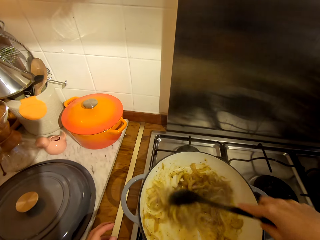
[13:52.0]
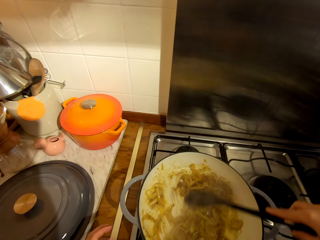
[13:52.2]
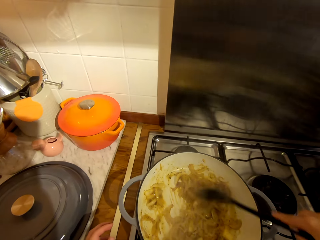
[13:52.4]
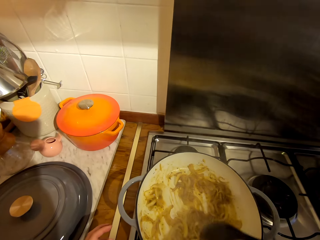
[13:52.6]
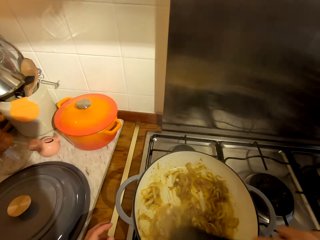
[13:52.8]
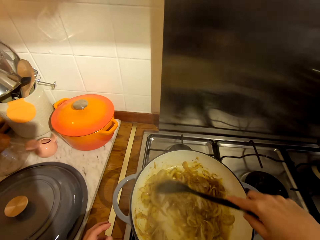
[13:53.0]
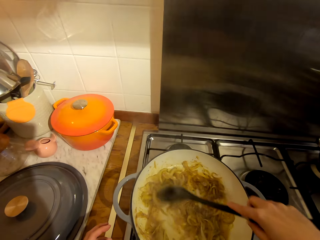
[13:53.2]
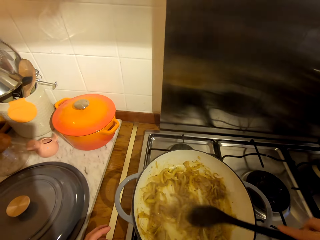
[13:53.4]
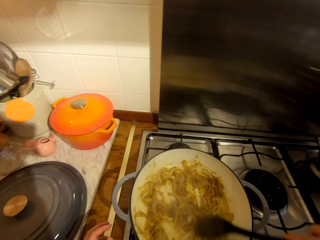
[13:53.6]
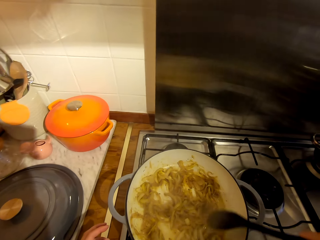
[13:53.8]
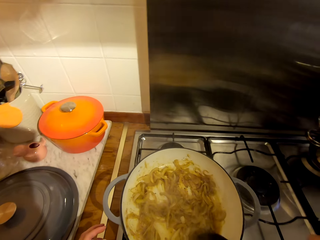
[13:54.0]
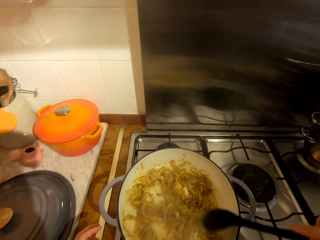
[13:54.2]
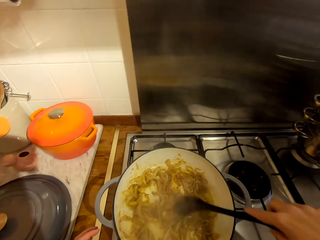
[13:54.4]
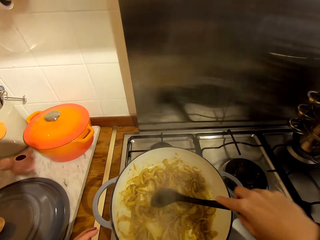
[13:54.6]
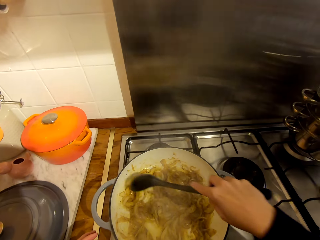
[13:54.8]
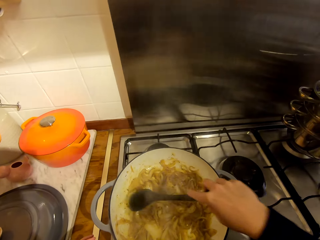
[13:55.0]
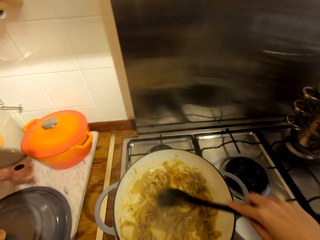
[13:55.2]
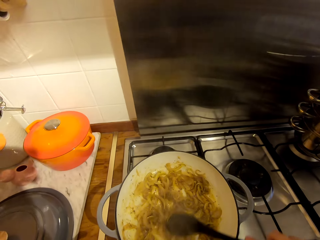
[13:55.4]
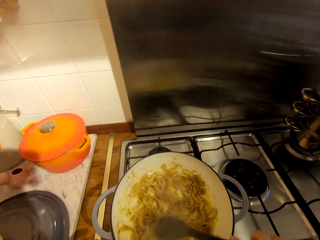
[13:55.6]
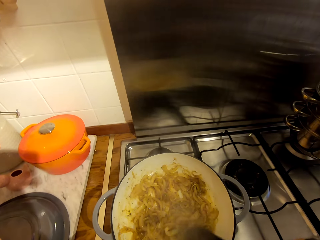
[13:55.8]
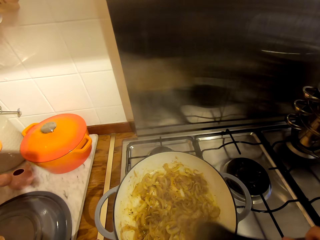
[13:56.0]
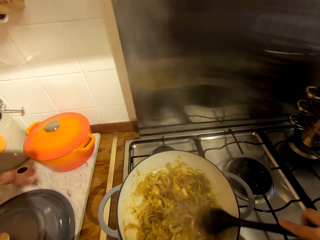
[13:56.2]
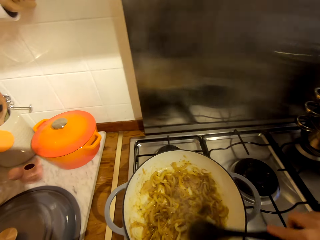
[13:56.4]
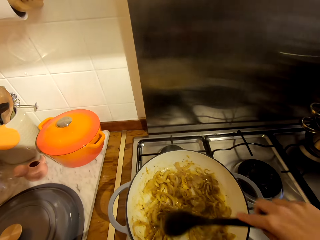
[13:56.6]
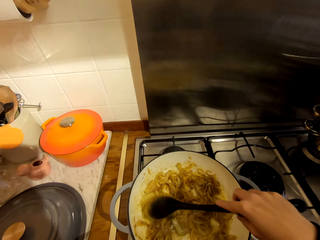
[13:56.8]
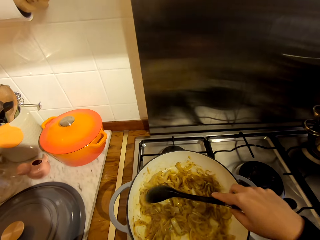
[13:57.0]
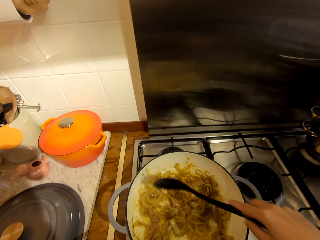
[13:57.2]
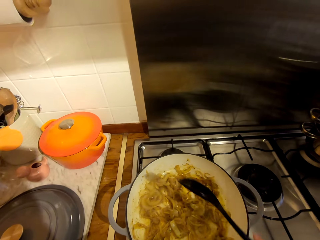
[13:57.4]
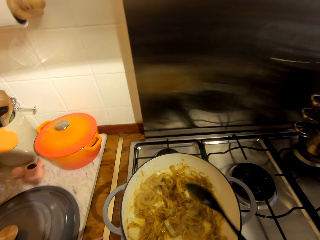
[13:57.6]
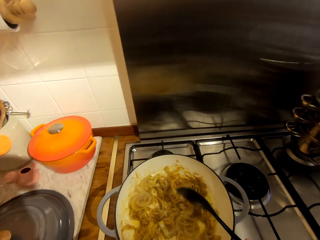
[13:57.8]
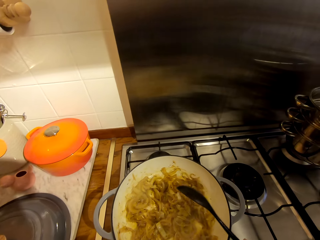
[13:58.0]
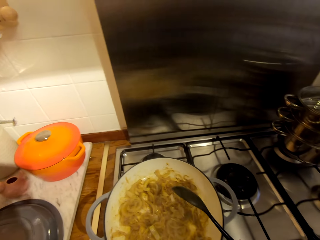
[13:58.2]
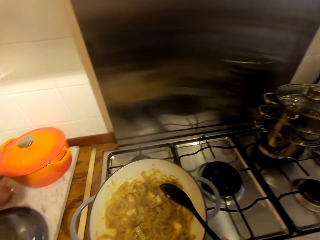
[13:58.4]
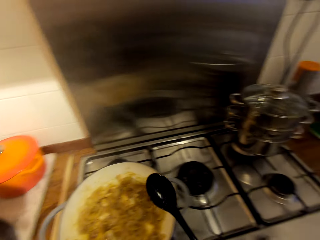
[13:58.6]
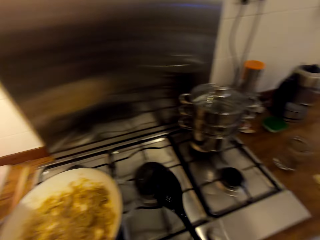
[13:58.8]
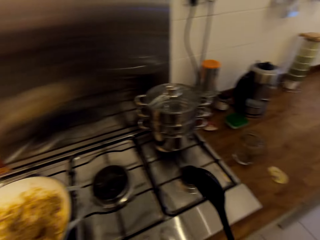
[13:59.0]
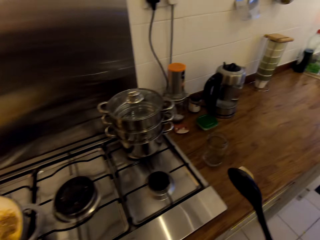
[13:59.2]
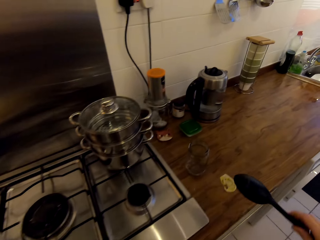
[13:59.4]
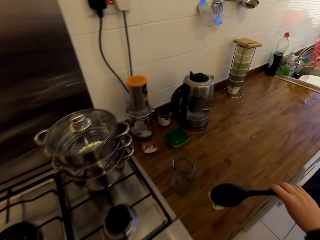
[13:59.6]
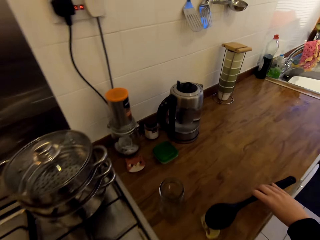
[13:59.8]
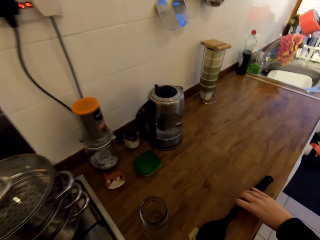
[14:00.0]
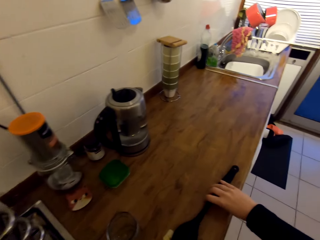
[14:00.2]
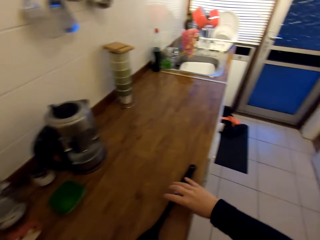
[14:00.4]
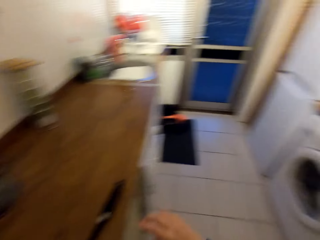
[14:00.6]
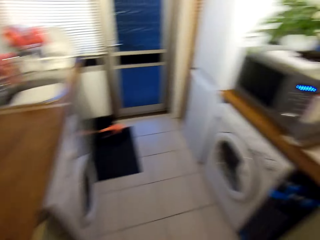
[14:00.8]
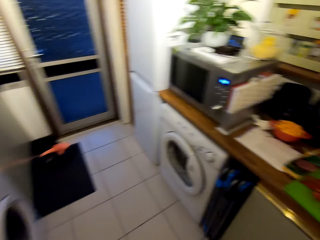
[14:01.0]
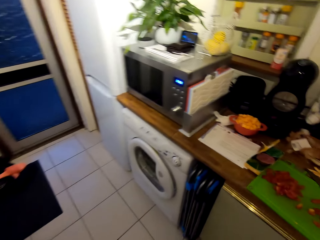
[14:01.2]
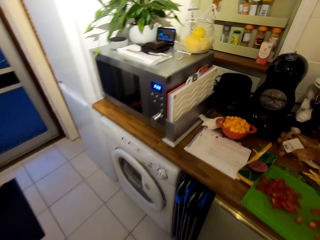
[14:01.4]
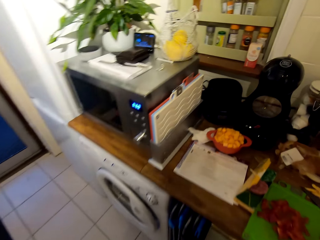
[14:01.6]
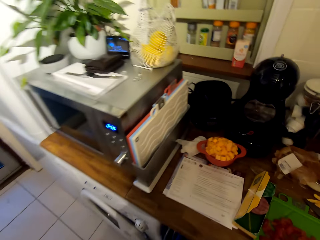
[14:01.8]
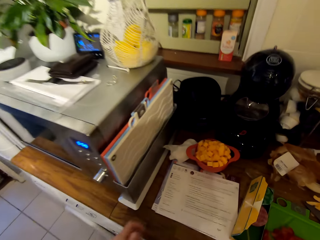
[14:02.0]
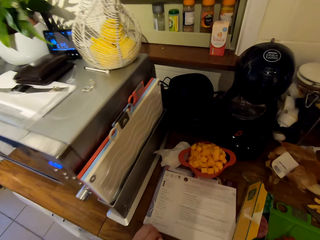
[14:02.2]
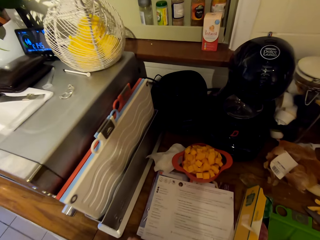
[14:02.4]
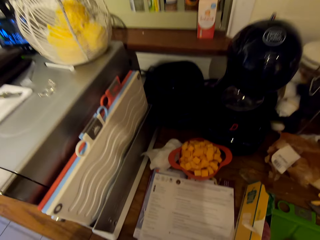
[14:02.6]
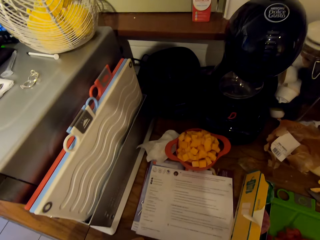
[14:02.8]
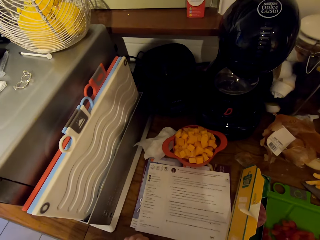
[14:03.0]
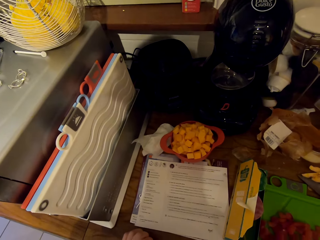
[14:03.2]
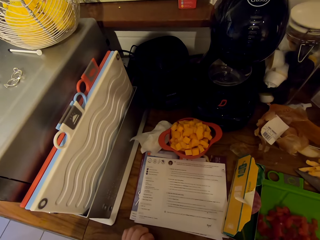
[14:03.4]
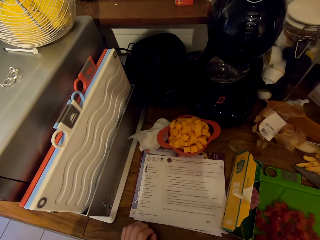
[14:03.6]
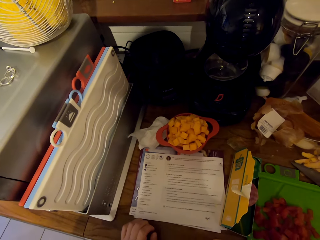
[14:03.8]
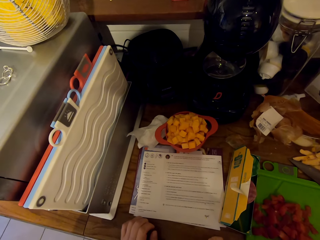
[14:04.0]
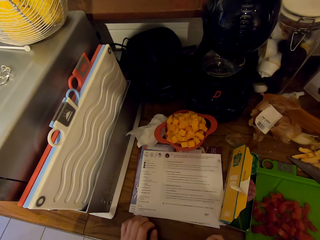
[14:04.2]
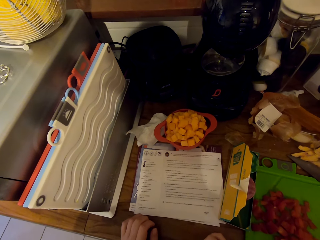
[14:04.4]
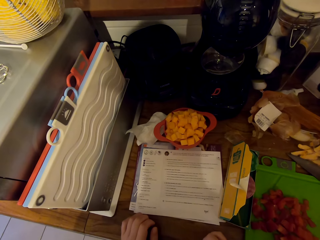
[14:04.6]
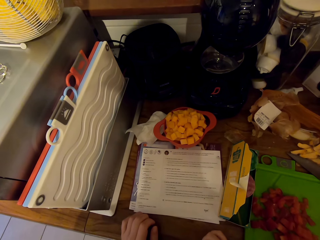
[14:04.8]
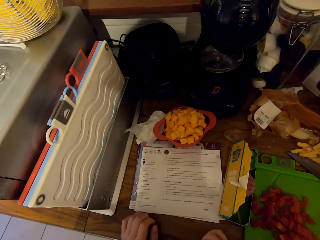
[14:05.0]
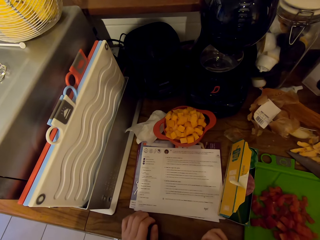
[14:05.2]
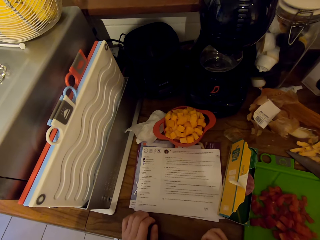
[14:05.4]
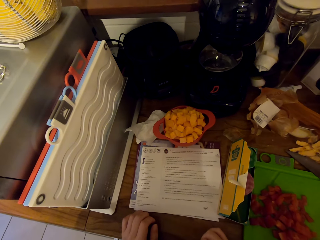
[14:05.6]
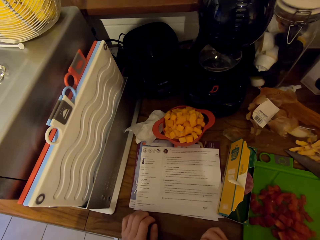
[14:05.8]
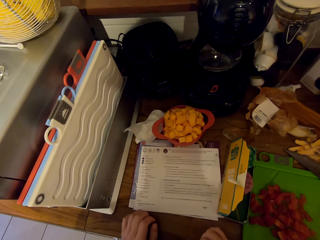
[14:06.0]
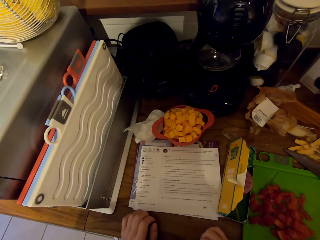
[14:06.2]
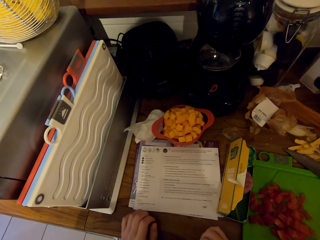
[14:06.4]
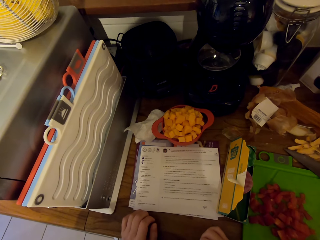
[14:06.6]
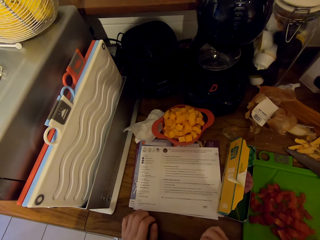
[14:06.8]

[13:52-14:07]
The camera wearer hits the spoon on the pot's edge. They place the spoon on the counter. They walk towards the microwave. They turn around the kitchen. They read the sheet of paper on the counter.

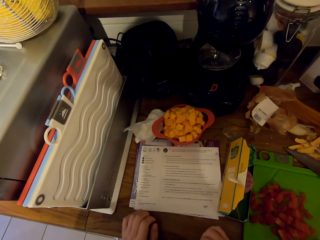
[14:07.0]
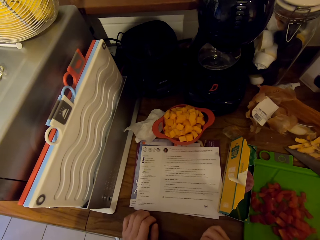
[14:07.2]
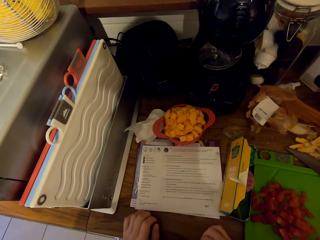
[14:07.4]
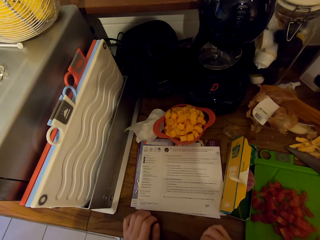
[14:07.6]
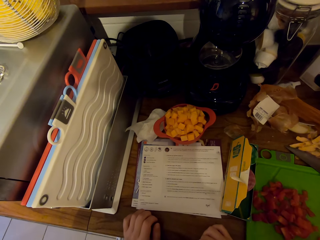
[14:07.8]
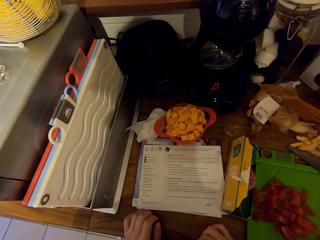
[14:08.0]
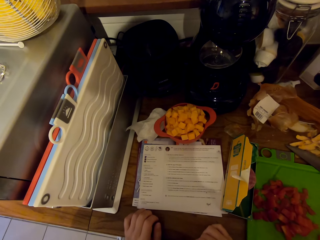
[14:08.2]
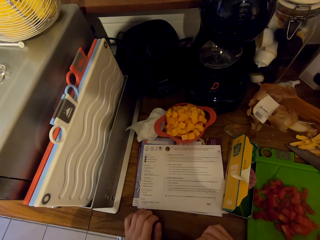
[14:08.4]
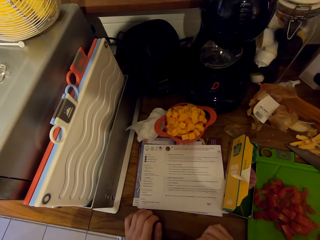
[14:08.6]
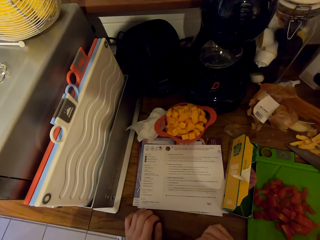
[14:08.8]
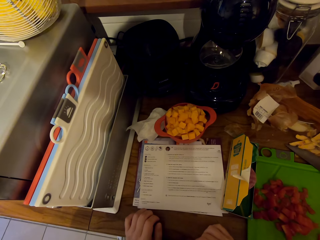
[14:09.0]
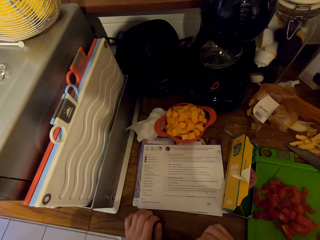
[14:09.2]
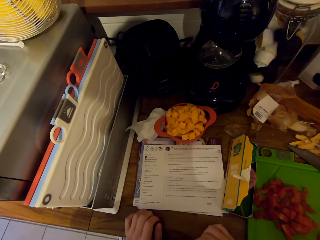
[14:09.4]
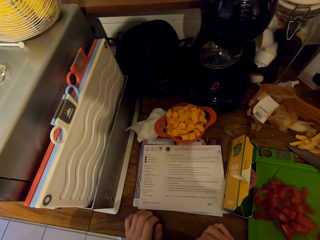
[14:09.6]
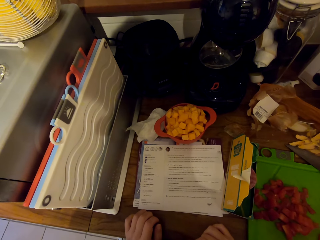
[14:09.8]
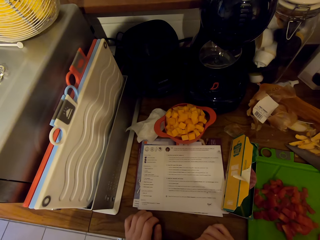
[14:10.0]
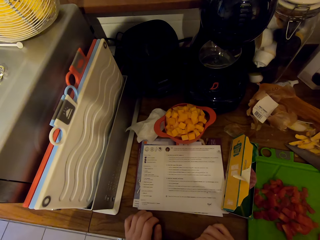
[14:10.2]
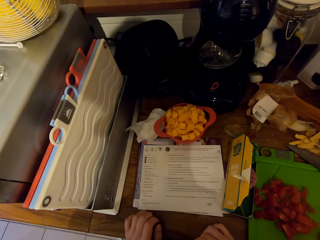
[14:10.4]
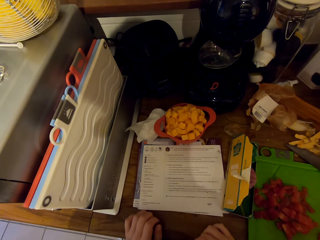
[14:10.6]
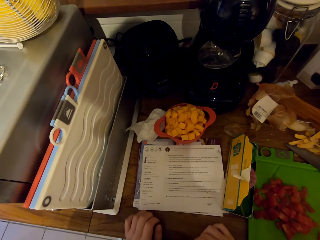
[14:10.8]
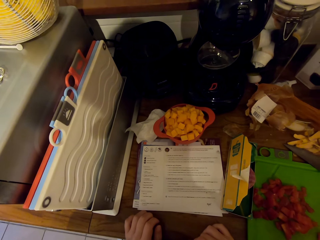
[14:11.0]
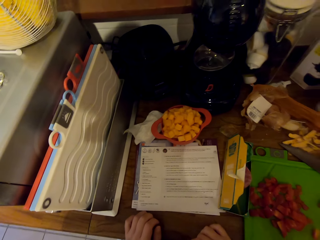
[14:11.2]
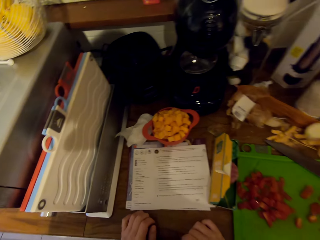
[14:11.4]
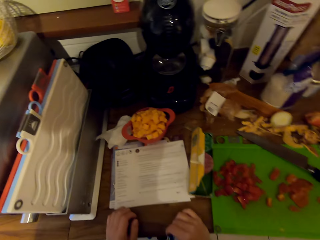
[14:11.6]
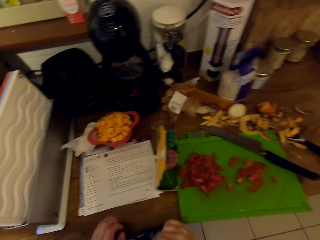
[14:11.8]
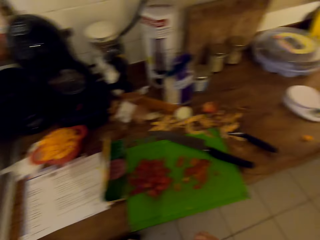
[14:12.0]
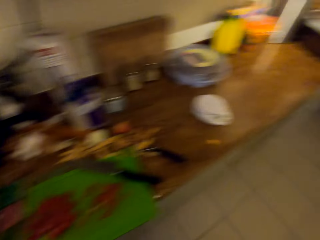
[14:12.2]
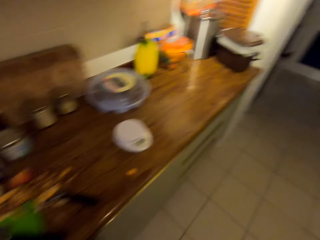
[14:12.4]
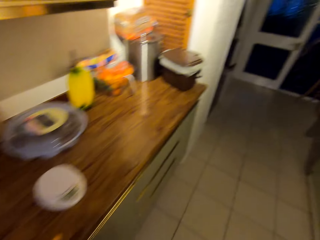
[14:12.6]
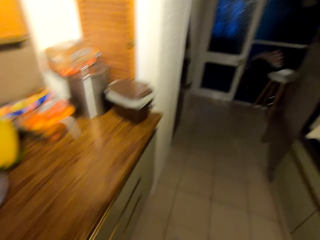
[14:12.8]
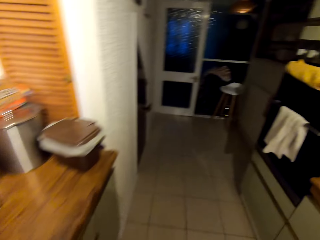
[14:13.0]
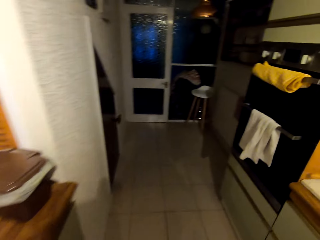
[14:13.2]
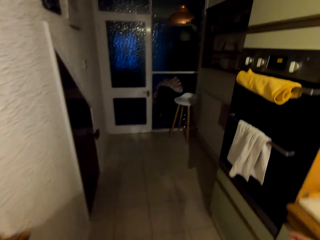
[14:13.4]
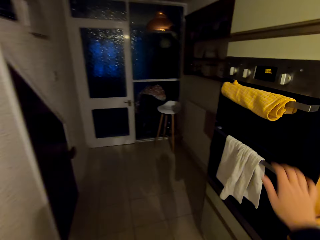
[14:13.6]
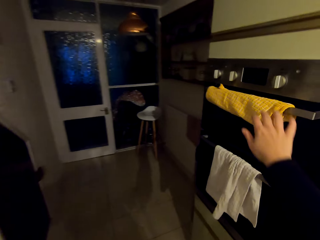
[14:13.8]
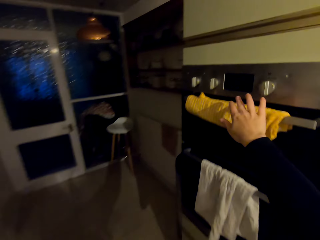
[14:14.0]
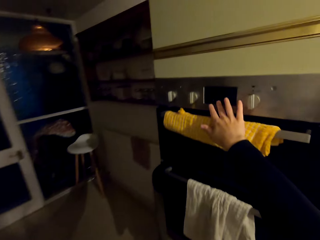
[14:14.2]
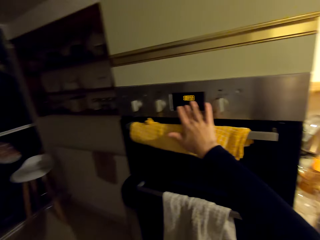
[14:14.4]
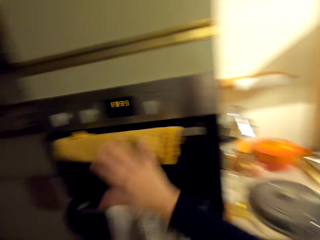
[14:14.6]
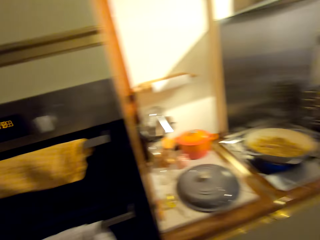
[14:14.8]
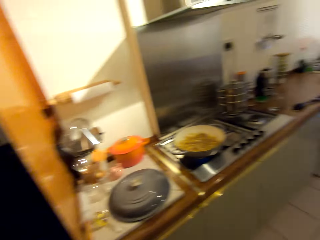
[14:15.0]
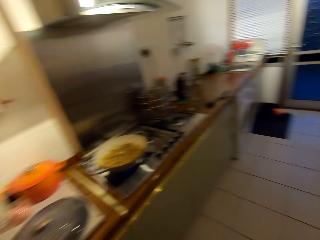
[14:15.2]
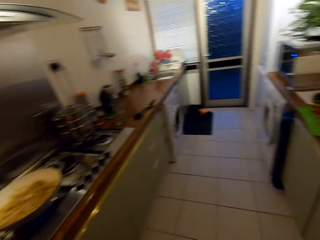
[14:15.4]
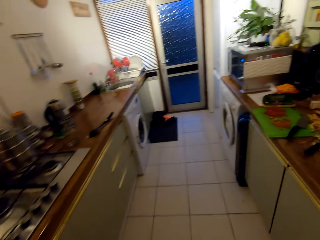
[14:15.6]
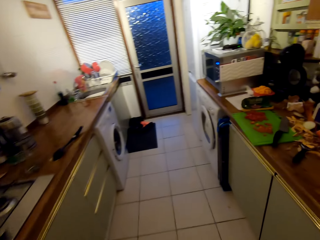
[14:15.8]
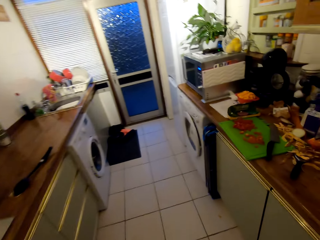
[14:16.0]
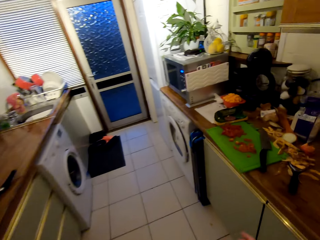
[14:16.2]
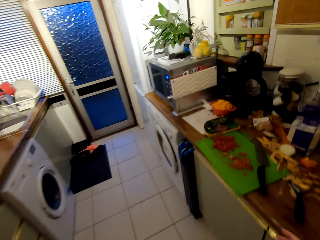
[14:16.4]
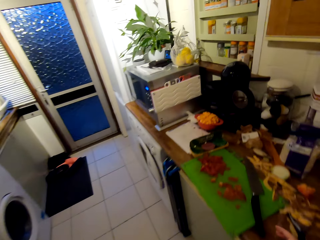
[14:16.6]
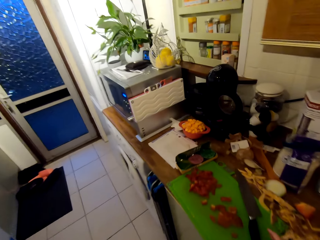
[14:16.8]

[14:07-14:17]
The camera wearer walks towards the oven. They turn round the kitchen. They operate the oven. They walk towards the chopping board.
